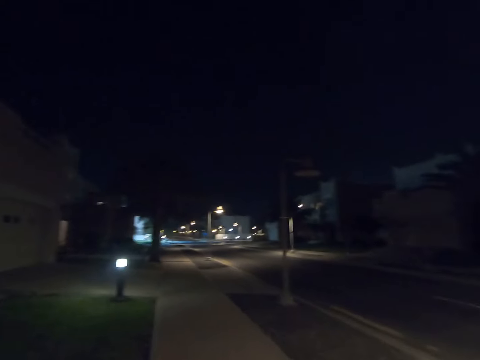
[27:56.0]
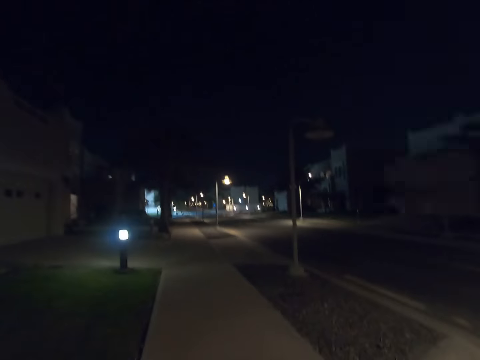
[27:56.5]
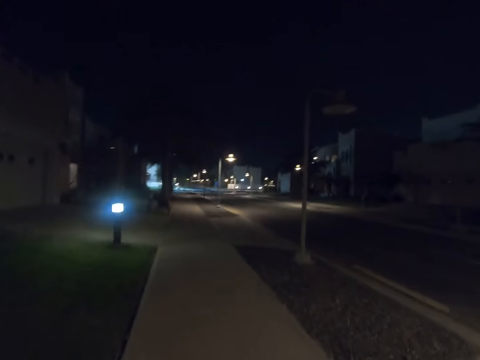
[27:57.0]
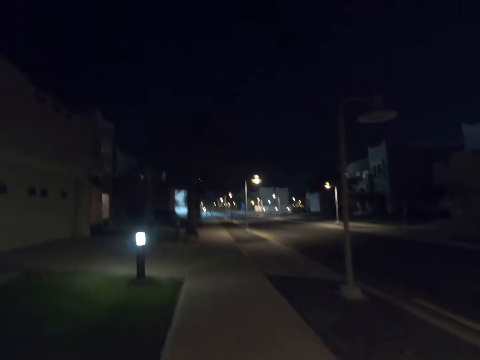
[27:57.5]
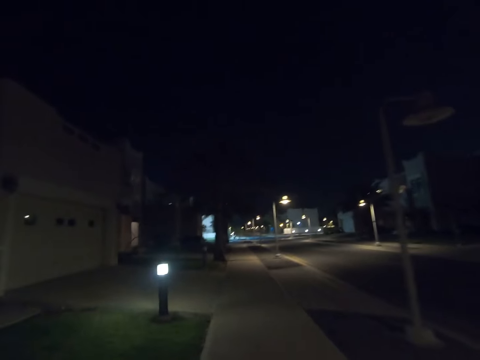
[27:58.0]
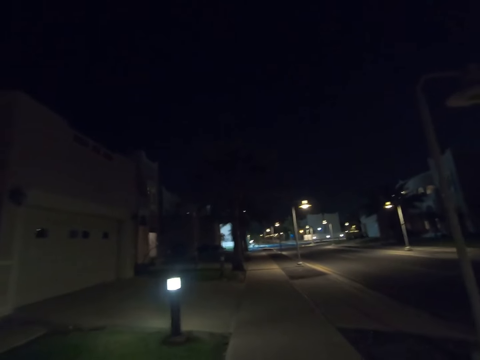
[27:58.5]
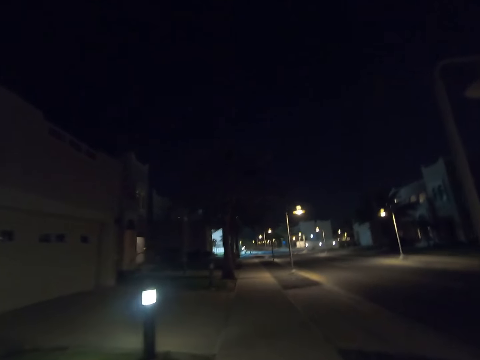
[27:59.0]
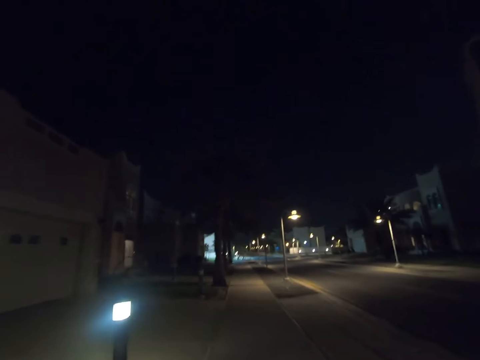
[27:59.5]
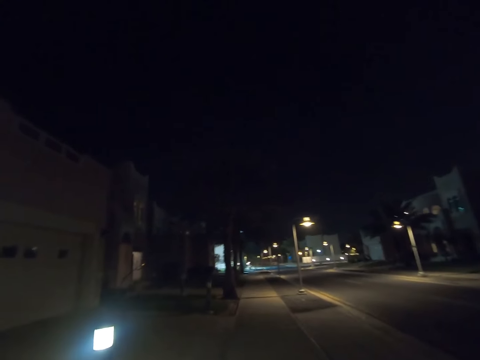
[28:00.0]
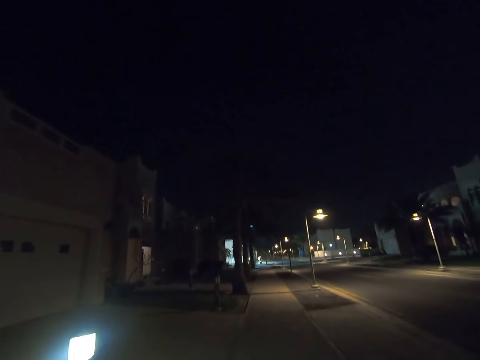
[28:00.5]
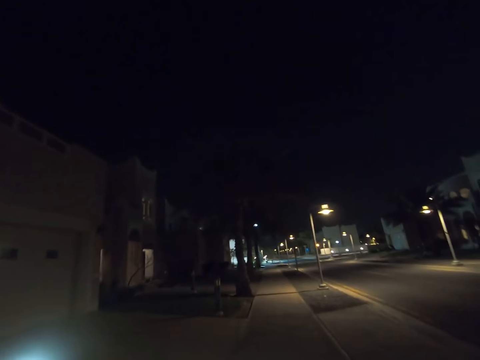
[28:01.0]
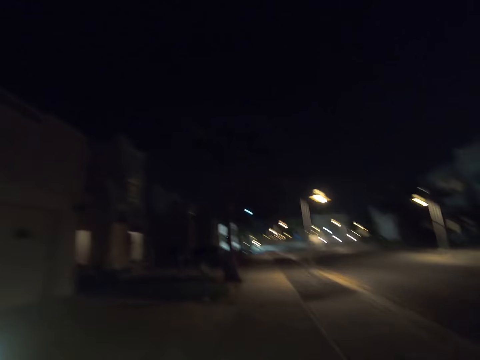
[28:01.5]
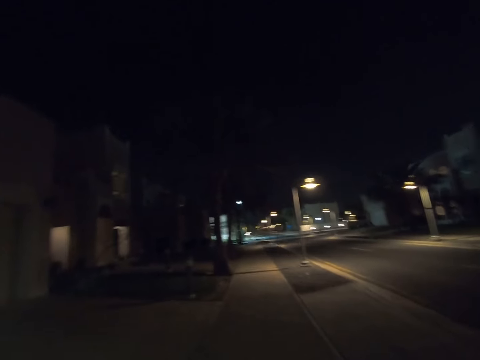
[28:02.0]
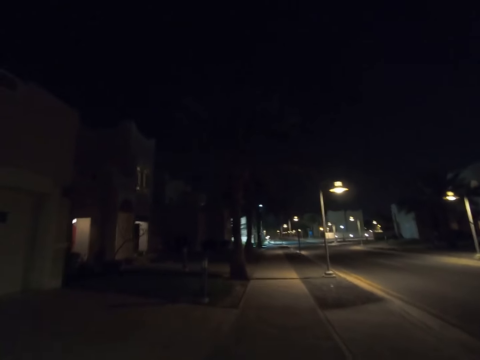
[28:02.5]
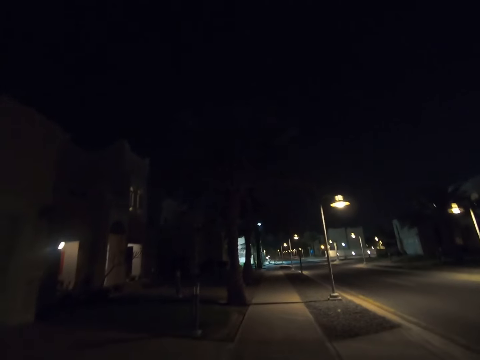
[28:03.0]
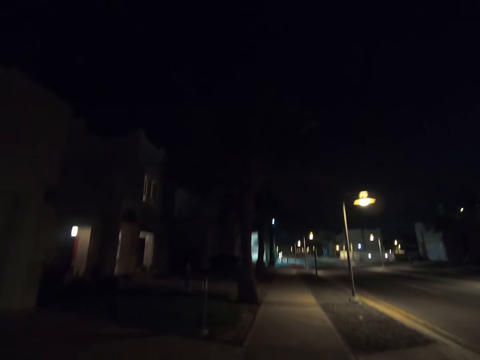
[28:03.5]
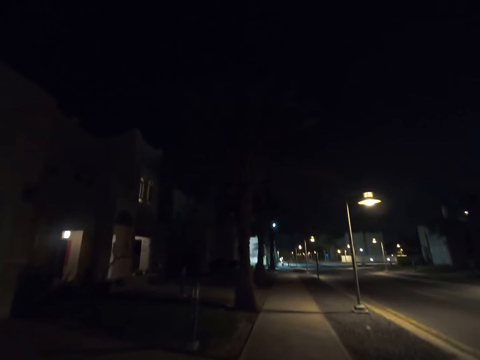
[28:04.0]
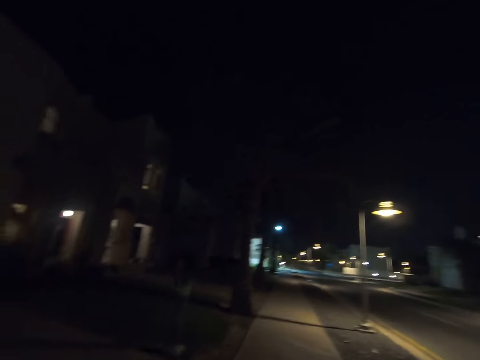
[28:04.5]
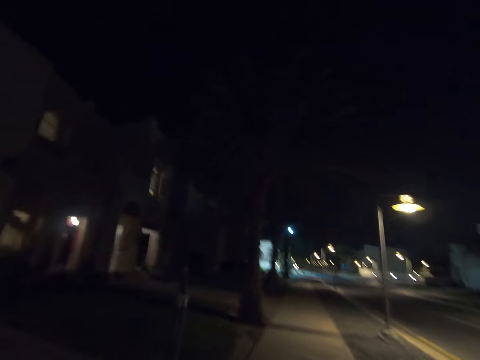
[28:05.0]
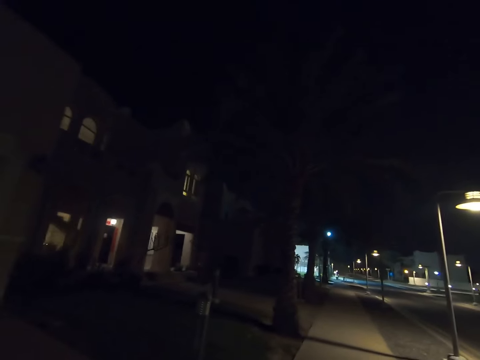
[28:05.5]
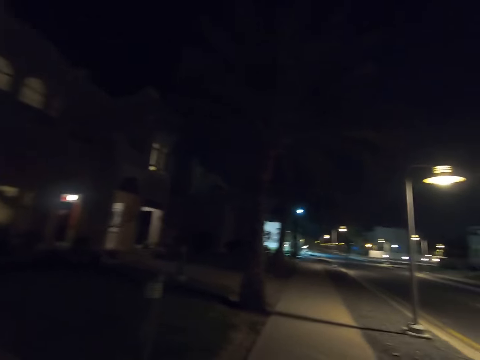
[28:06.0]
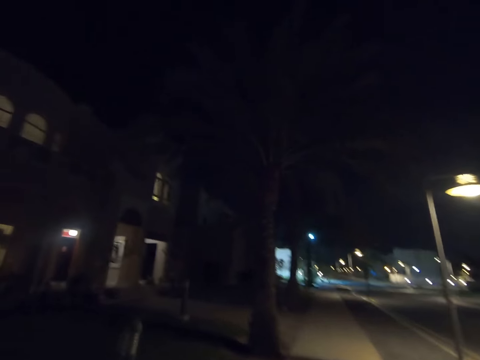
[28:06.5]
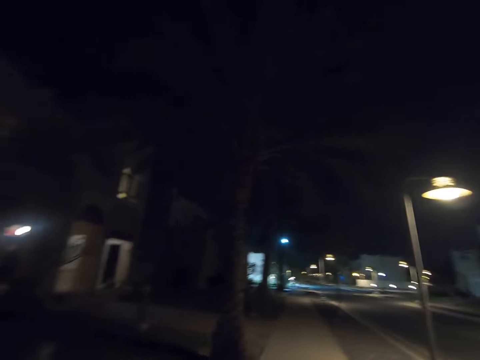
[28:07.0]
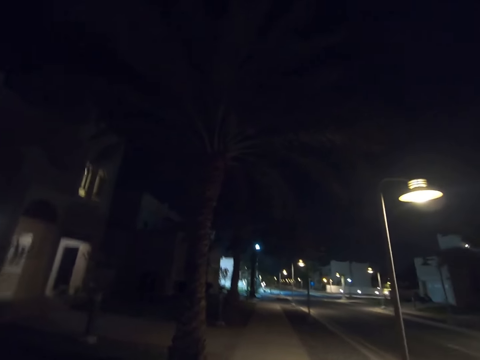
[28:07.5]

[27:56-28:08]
The camera wearer walks forward.

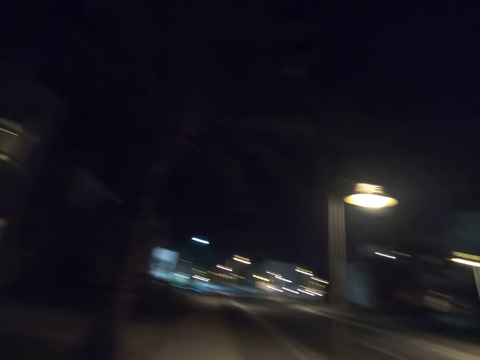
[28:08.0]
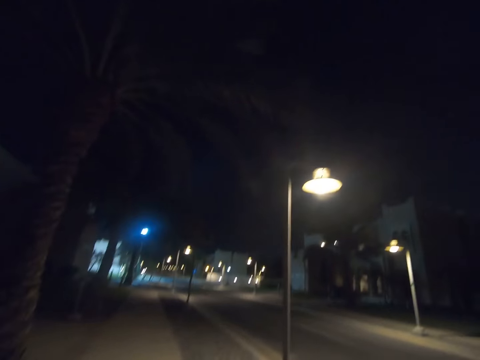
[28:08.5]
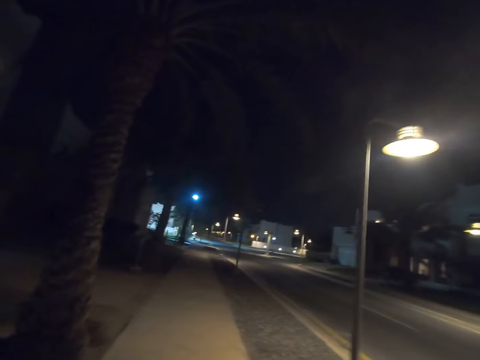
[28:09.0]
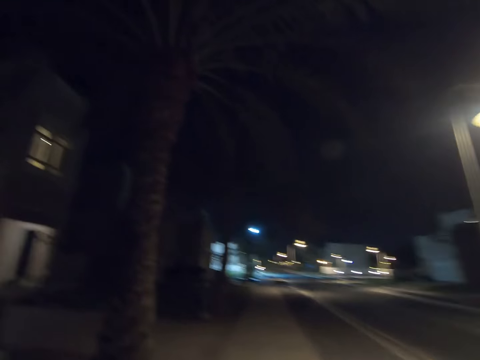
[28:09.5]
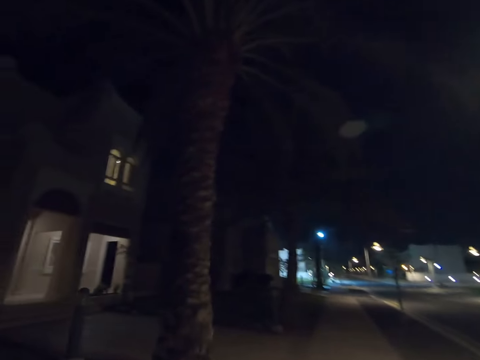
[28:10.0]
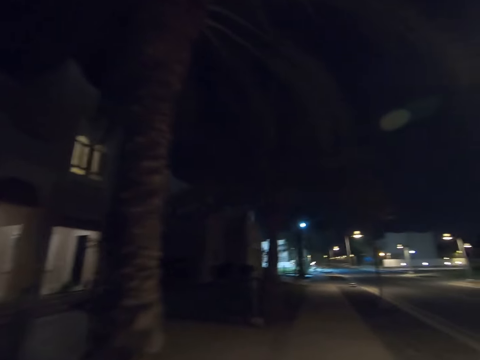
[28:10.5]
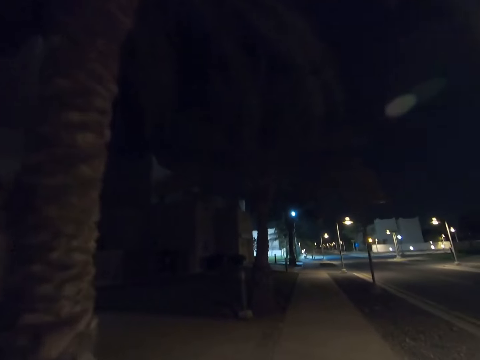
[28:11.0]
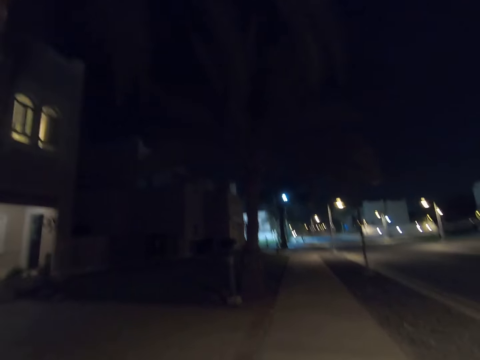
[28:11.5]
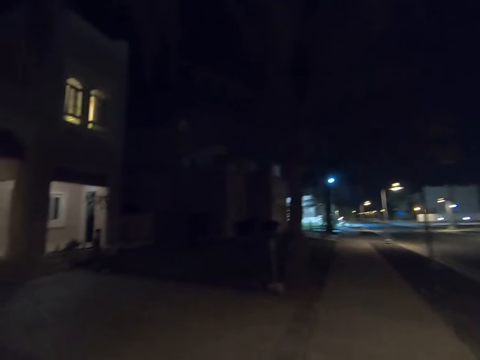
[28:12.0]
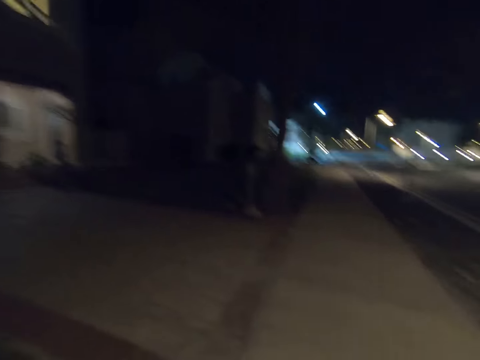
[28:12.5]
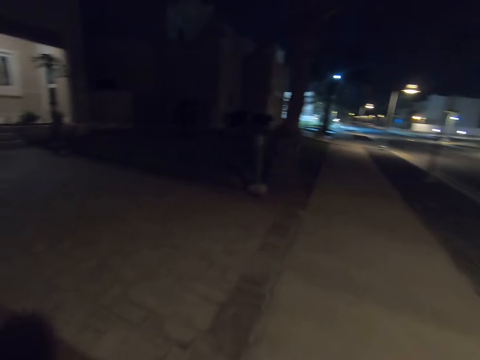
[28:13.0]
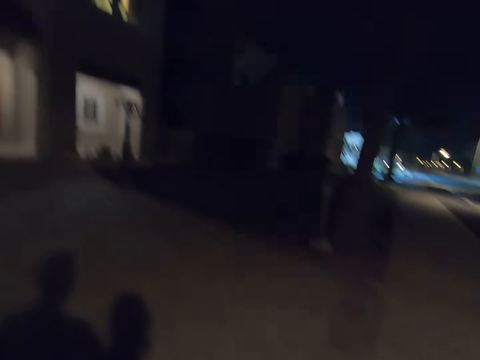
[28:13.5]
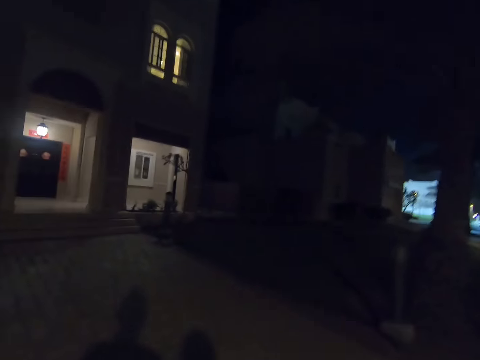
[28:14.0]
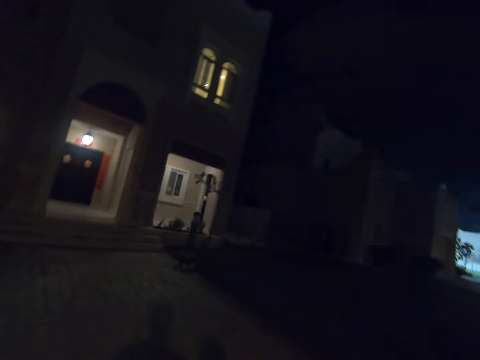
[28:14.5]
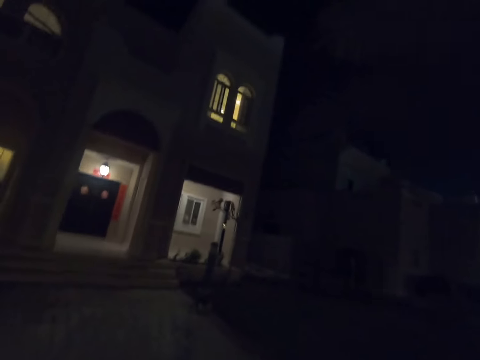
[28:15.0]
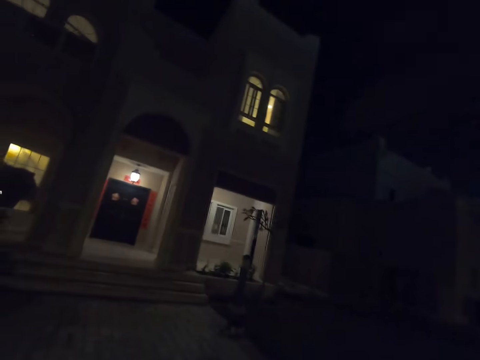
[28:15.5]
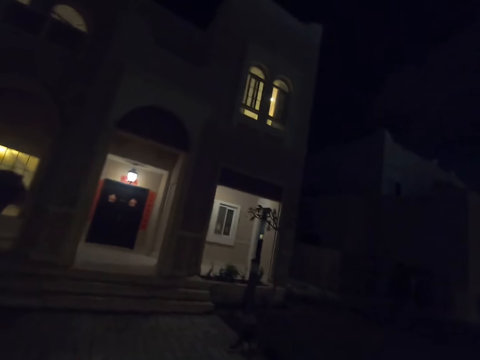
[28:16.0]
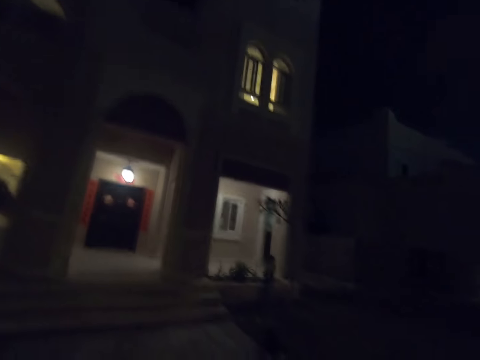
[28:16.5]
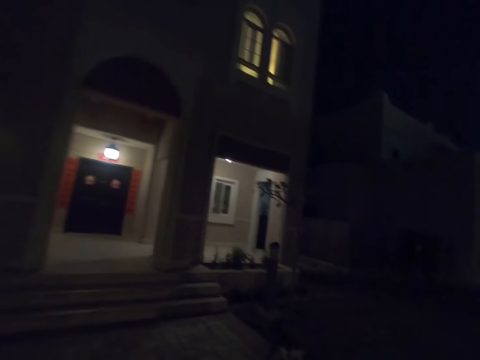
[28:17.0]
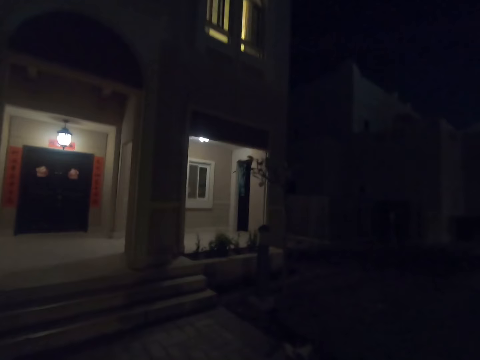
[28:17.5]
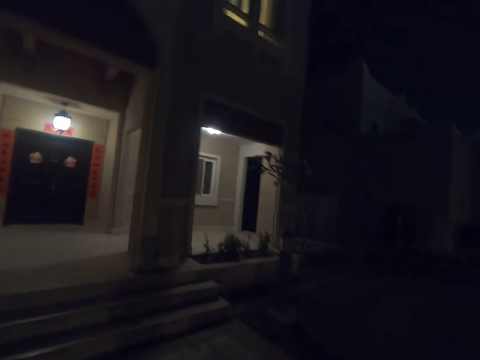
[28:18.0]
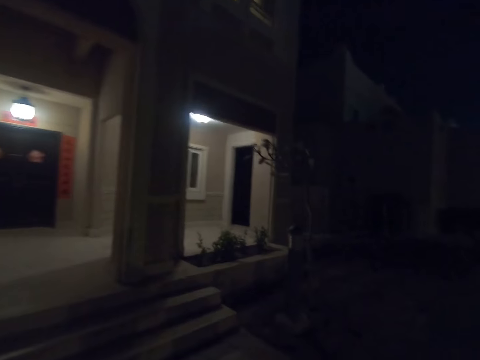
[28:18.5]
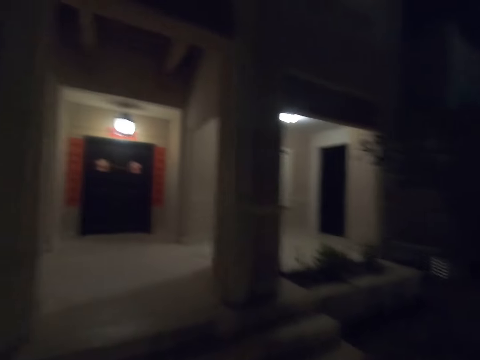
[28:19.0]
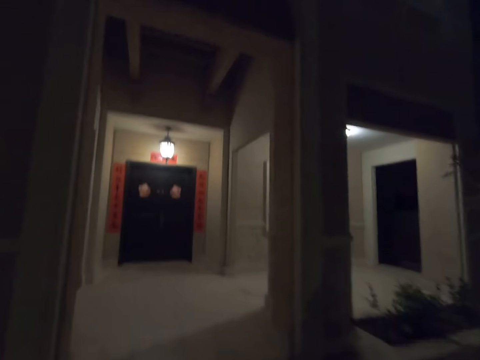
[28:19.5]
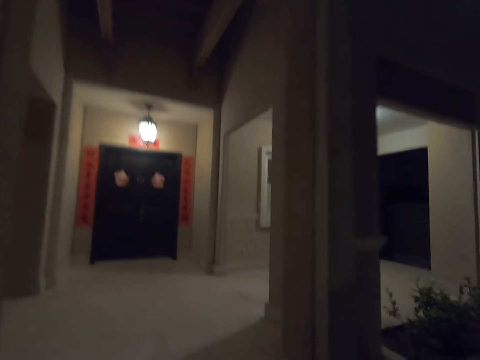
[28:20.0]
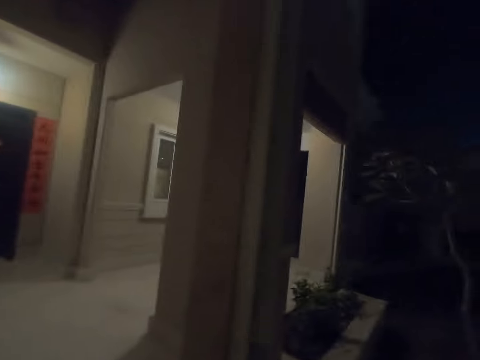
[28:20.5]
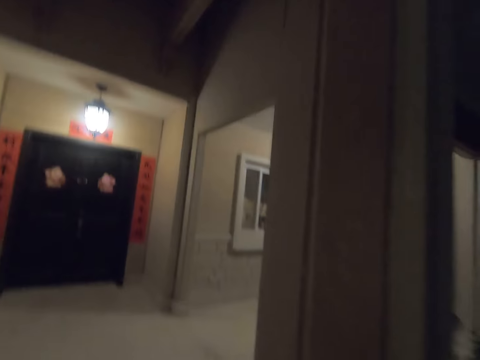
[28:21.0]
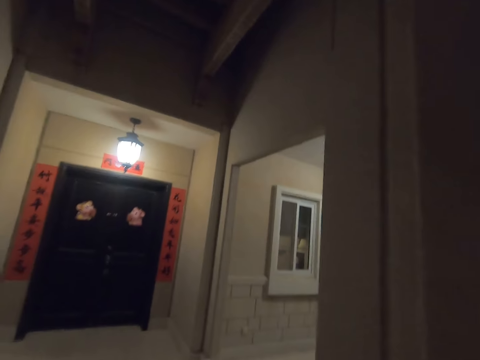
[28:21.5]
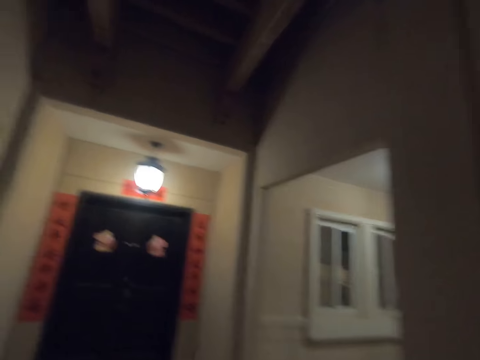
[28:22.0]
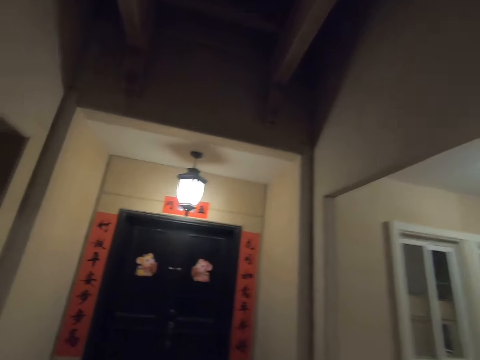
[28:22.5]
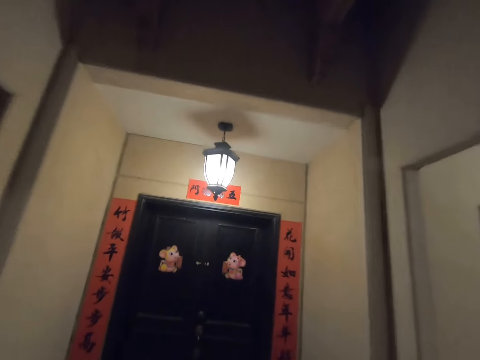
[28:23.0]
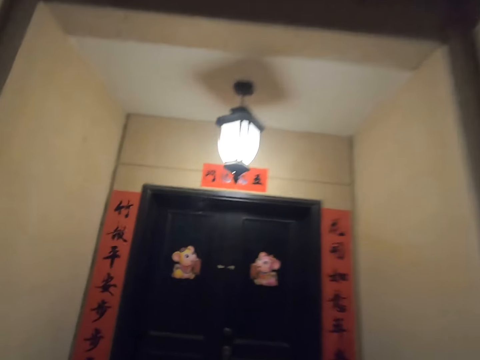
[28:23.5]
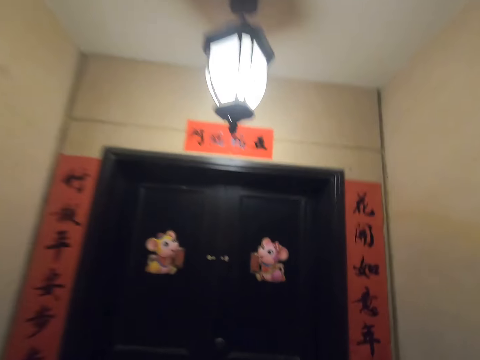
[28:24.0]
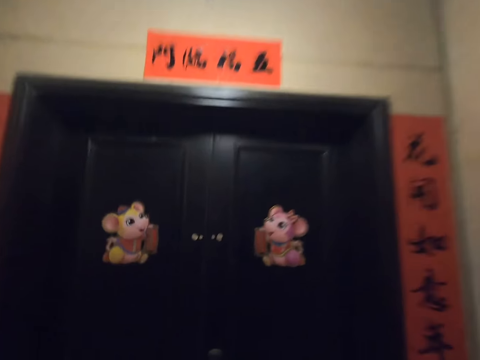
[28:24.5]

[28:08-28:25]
The camera wearer looks left. They turn left. They walk forward.
